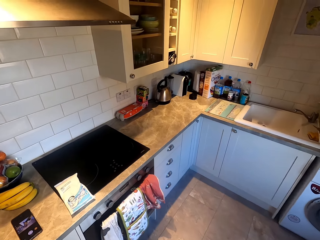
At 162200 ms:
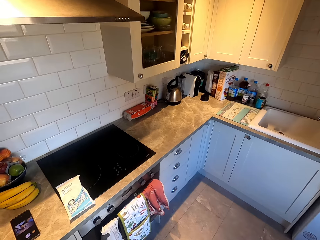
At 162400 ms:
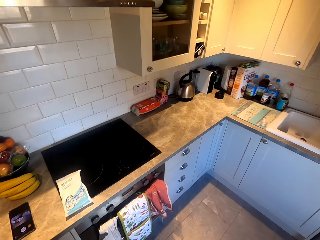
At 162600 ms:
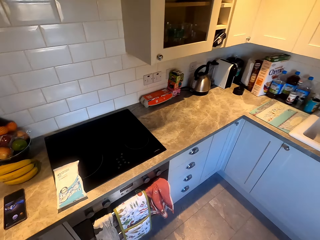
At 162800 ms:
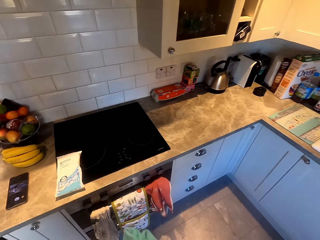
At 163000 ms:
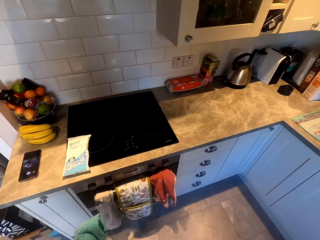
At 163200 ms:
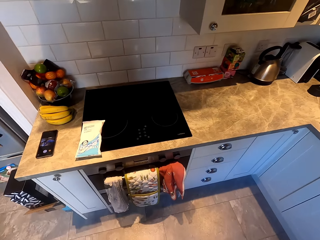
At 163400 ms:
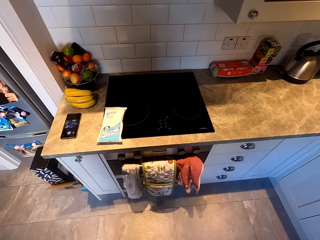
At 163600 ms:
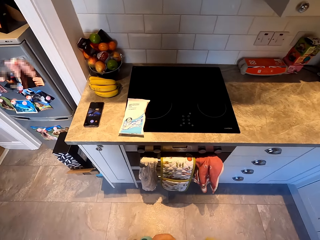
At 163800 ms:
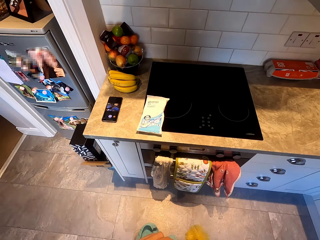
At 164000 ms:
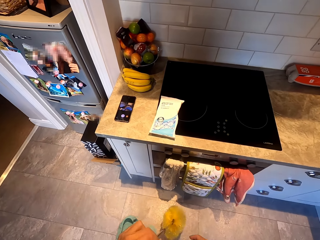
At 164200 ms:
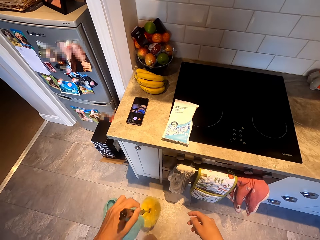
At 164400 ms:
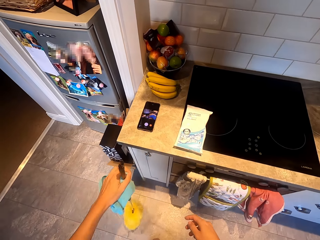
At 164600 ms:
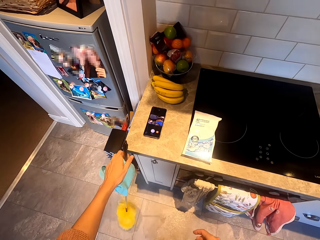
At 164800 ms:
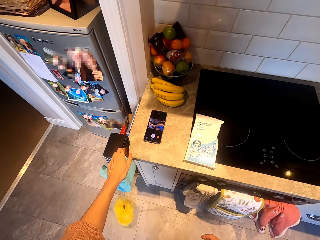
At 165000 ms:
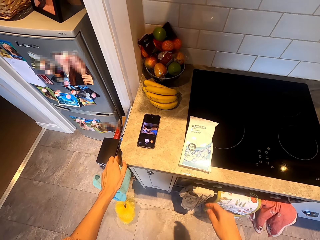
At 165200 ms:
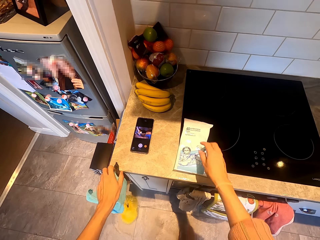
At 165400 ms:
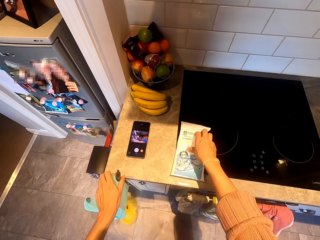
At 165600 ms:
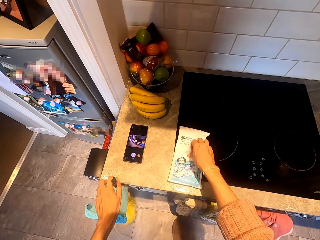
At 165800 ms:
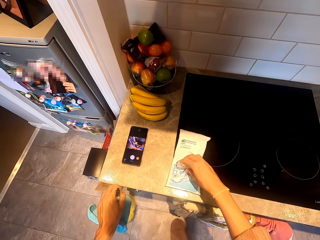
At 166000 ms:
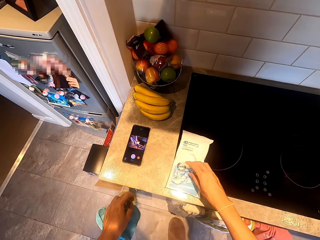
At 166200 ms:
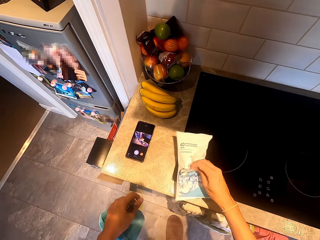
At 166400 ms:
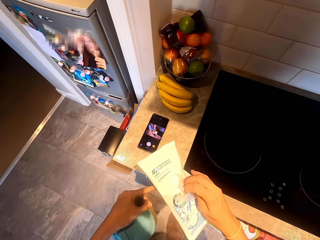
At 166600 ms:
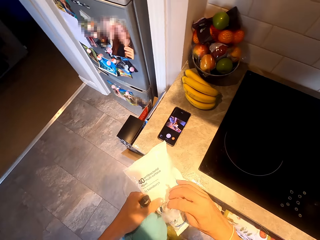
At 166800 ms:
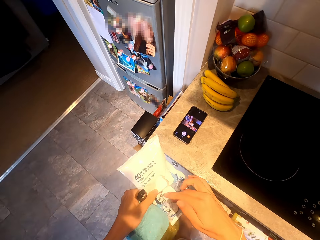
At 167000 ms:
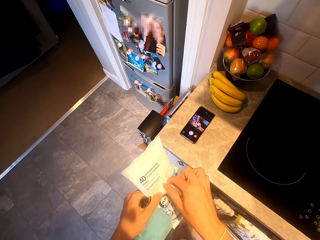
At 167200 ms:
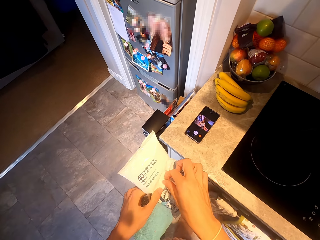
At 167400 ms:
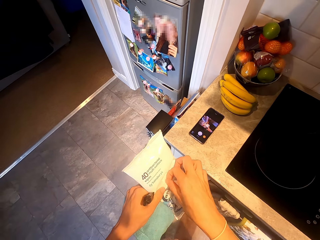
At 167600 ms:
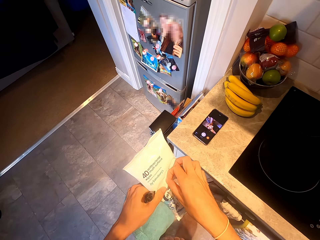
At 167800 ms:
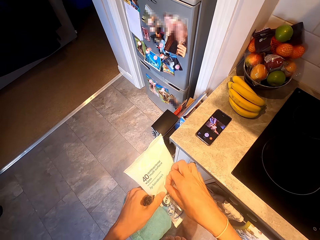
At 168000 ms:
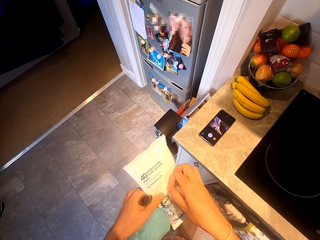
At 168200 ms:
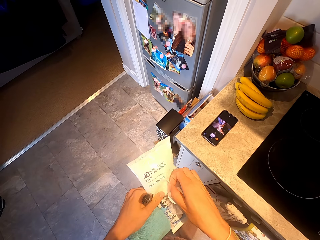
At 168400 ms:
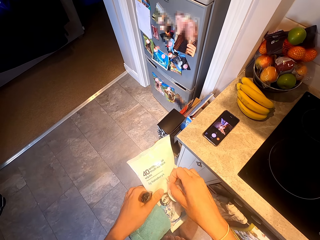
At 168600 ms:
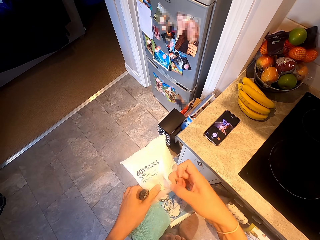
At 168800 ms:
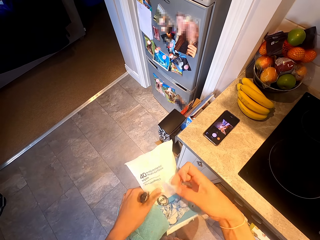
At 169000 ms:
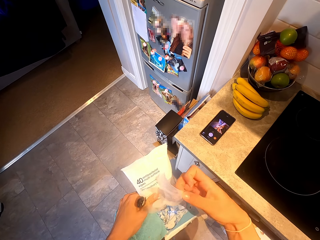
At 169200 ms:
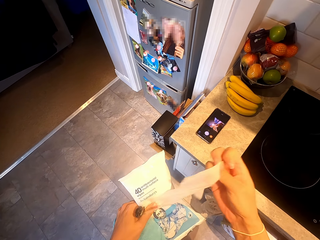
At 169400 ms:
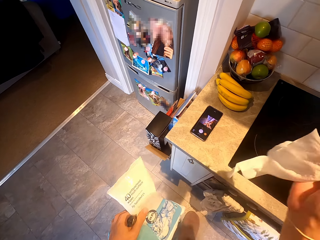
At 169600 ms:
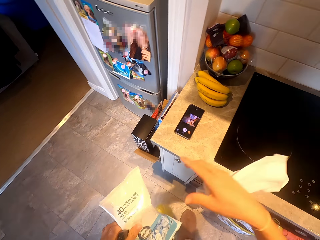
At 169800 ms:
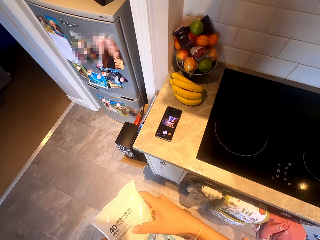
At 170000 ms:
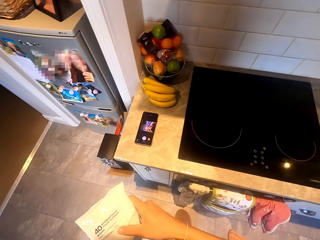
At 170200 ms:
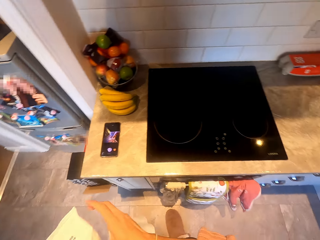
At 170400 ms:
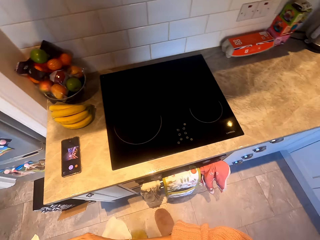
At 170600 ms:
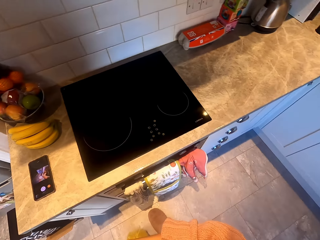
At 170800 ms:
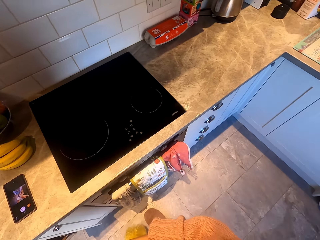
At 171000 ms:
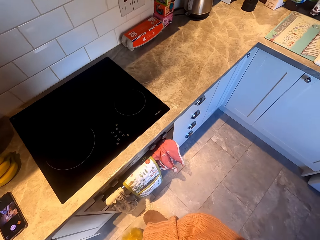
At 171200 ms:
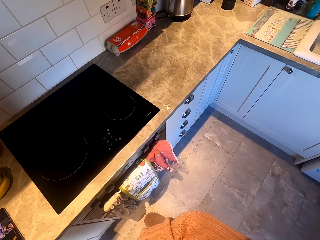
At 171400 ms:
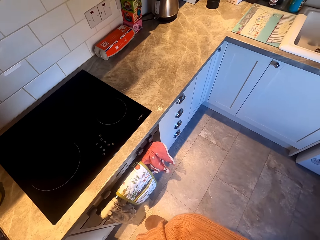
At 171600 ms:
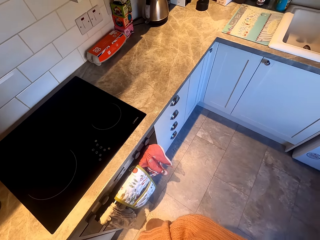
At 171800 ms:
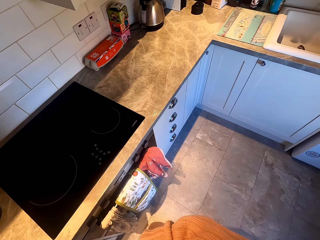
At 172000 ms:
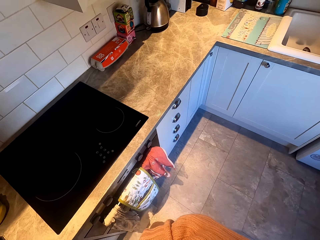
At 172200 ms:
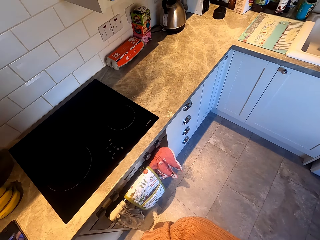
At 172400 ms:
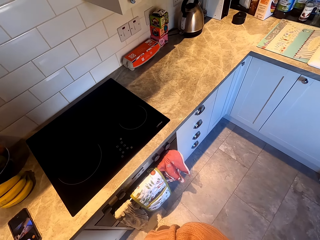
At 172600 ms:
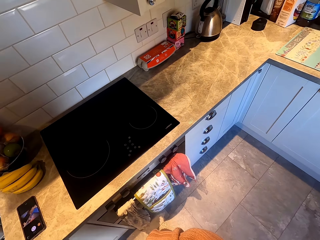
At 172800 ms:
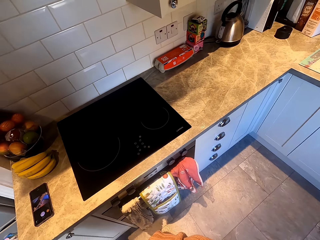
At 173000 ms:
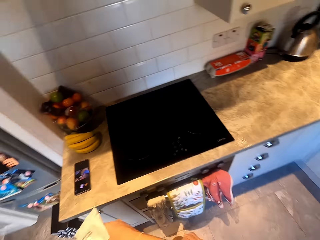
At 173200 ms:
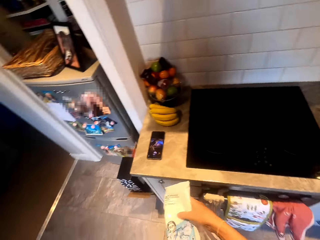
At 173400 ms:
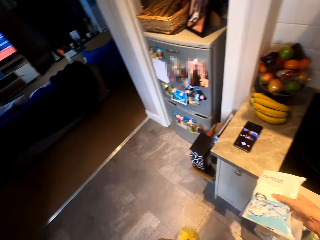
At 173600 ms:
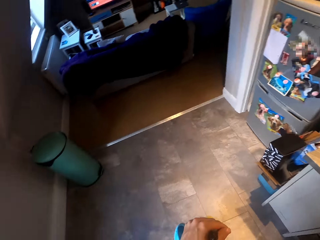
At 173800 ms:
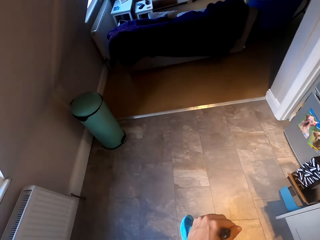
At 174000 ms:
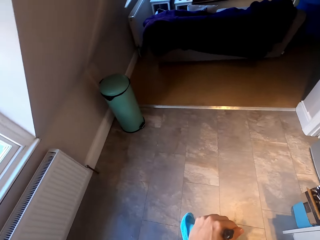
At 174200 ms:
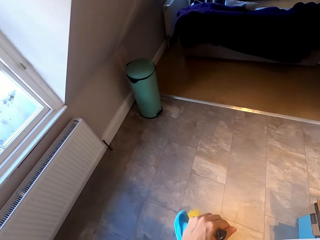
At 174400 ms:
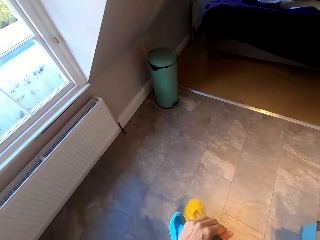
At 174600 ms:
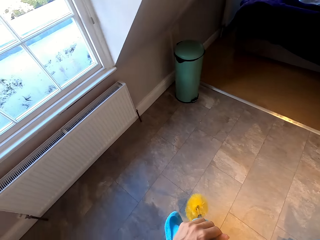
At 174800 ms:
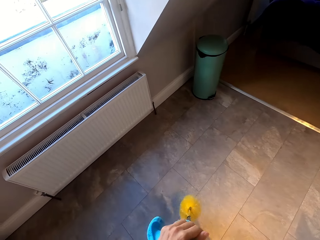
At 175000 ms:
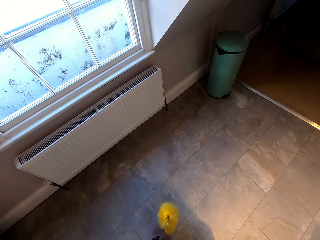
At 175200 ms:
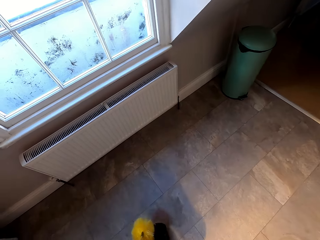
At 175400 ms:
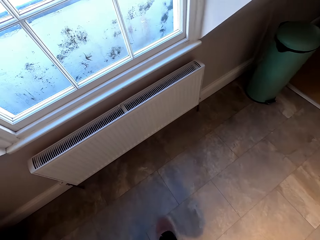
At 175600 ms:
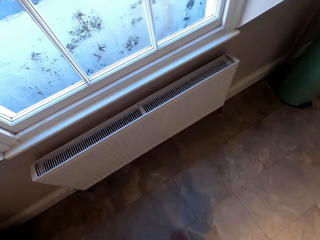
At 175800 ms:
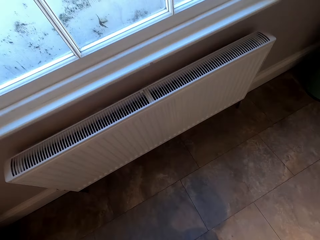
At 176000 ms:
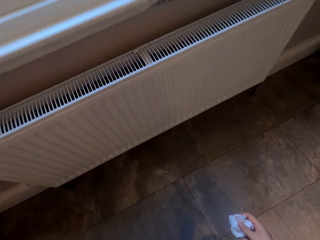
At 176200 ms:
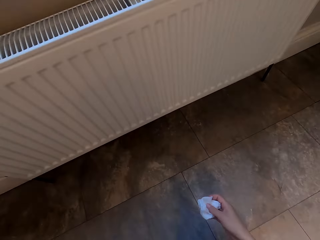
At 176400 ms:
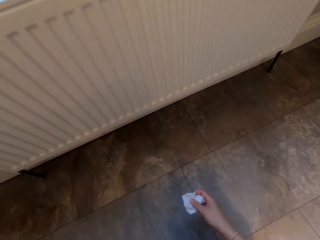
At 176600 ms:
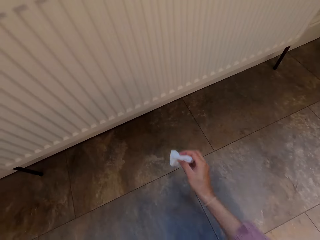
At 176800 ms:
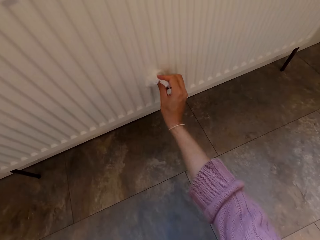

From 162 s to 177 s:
The camera wearer walks around the kitchen. They put the mop down. They open the wipes. They pick up the packet of wipes. They remove the wipe from the packet. They look around. They put the packet of wipes down on the countertop. They walk around the kitchen.

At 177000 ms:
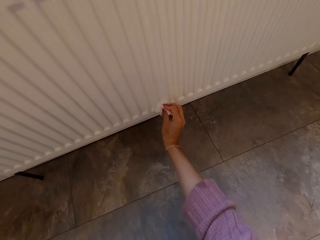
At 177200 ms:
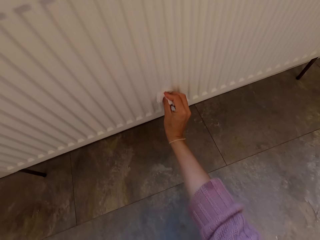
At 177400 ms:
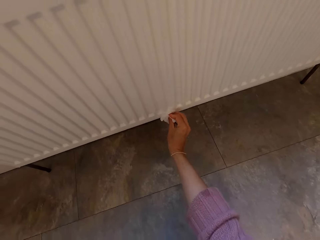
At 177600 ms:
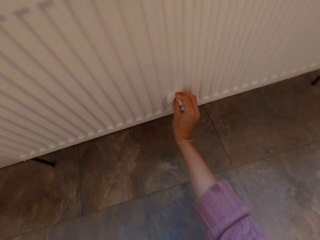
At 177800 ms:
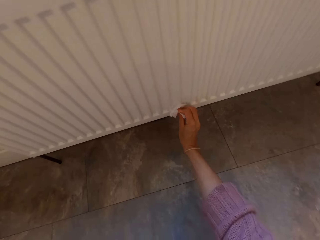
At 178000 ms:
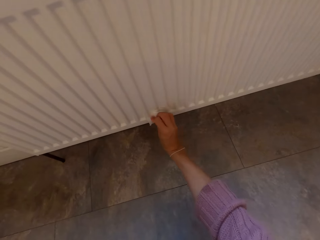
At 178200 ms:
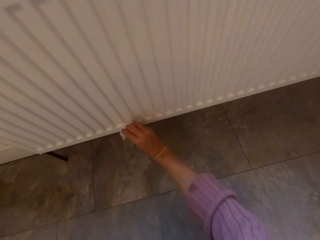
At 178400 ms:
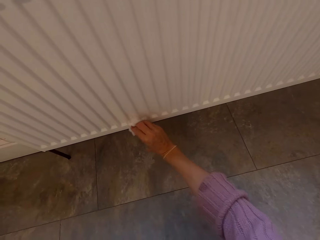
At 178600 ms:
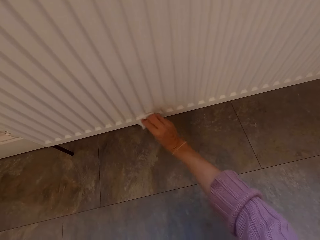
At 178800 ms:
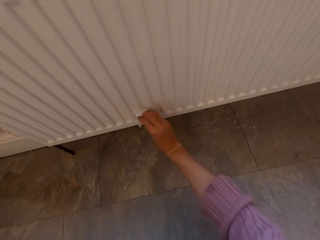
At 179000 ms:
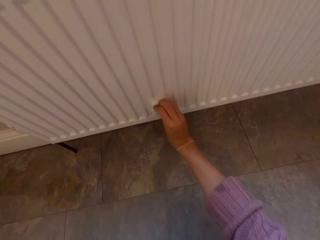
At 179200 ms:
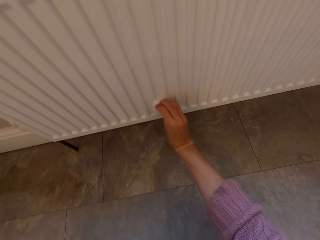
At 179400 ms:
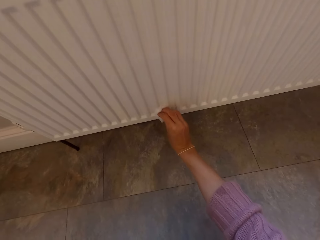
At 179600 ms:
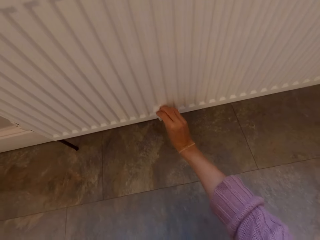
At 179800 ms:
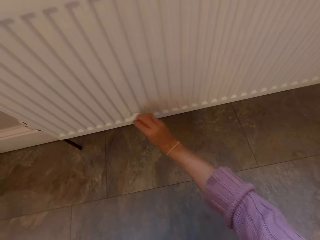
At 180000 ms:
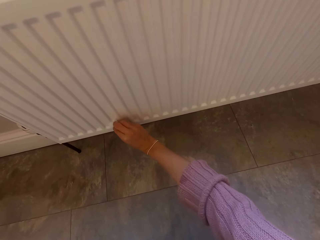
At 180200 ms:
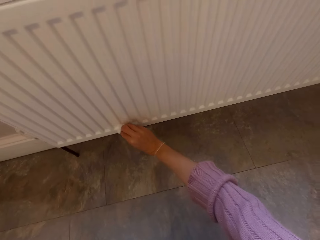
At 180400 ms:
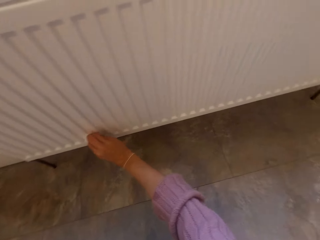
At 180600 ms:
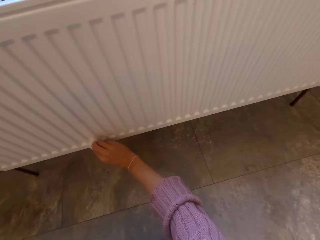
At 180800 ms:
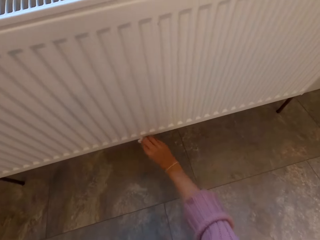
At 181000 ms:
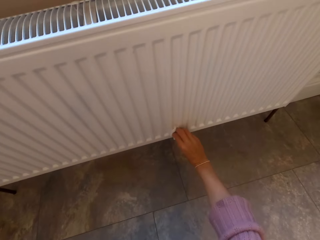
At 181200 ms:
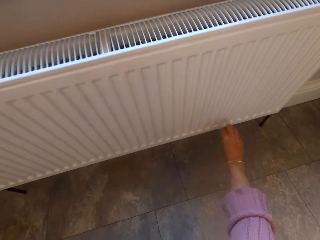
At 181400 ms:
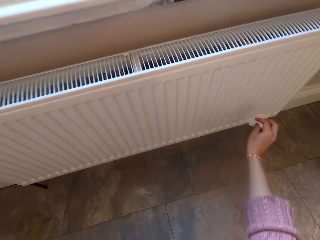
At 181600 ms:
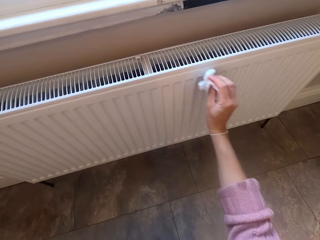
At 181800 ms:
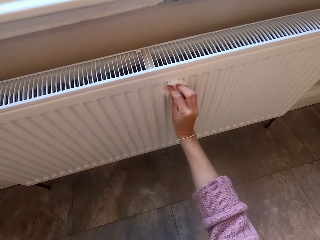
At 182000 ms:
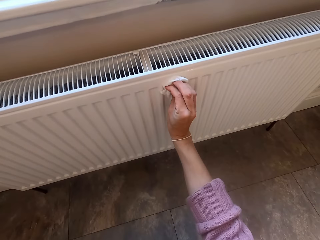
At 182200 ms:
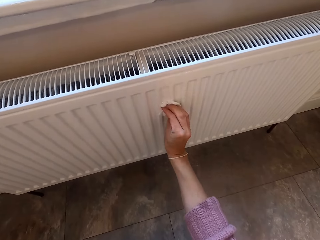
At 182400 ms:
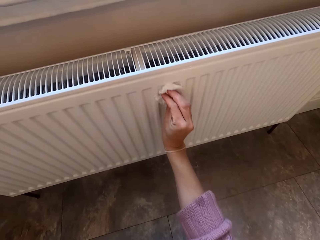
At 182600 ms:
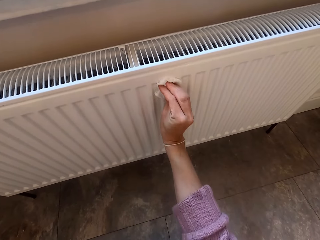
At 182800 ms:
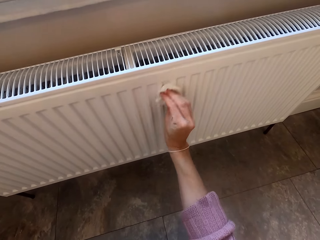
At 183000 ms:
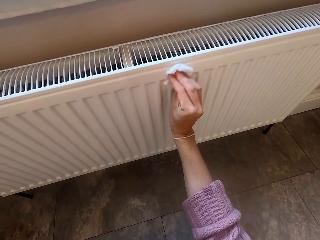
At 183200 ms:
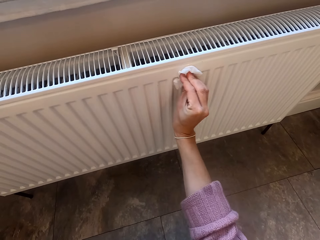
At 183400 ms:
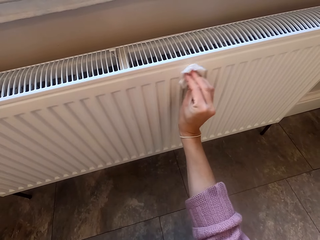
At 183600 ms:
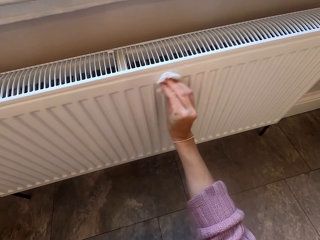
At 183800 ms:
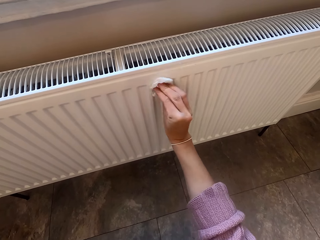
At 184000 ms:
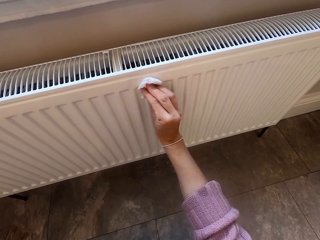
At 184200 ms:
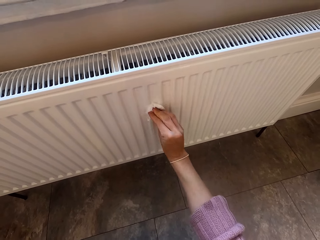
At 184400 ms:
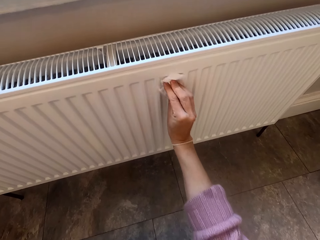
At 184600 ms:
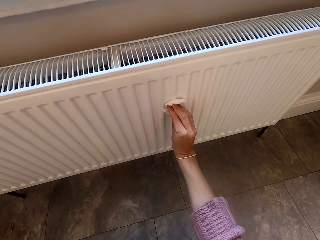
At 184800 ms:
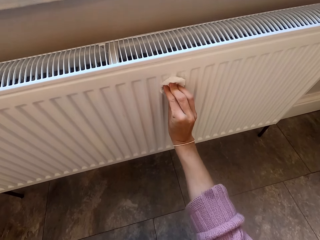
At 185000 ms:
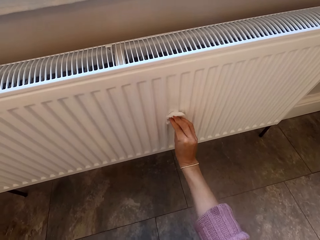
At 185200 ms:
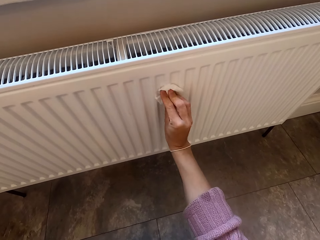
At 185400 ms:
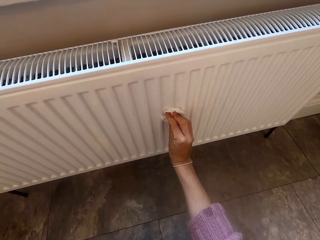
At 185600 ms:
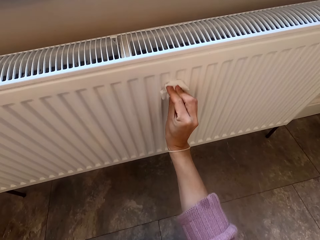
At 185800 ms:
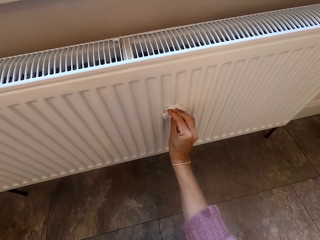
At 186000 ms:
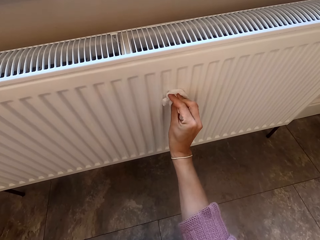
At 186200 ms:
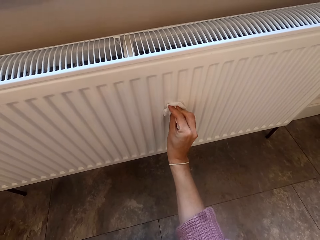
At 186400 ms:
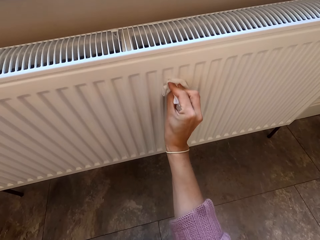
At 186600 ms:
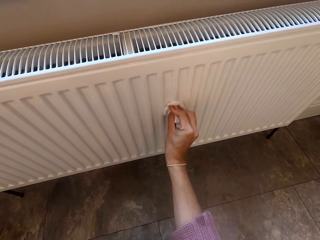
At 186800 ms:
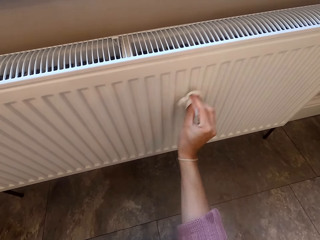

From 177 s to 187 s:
The camera wearer cleans the surfaces. They wipe the something container.
